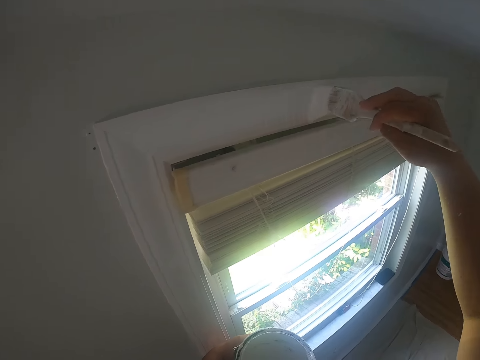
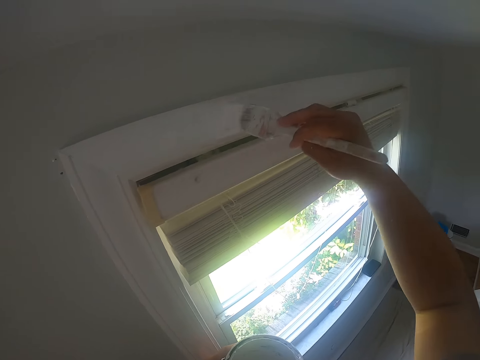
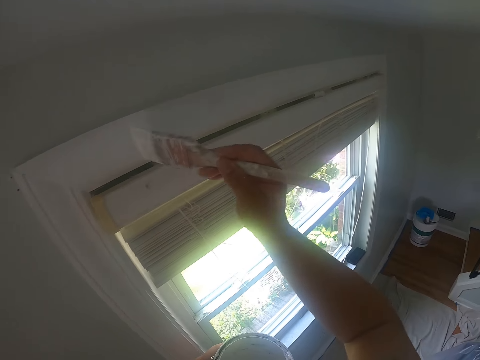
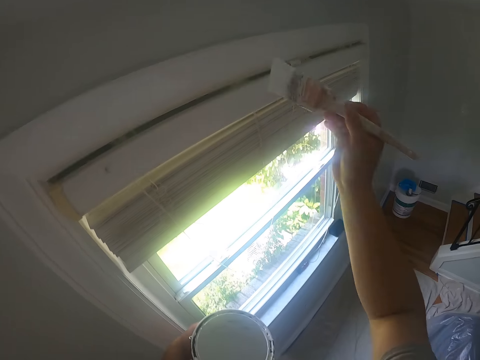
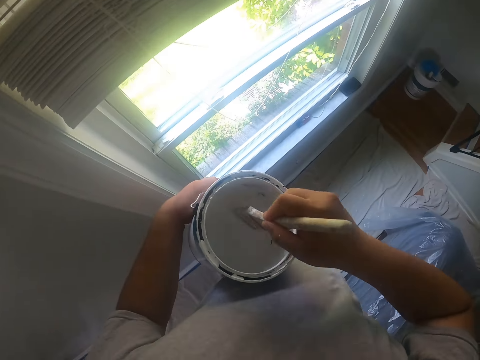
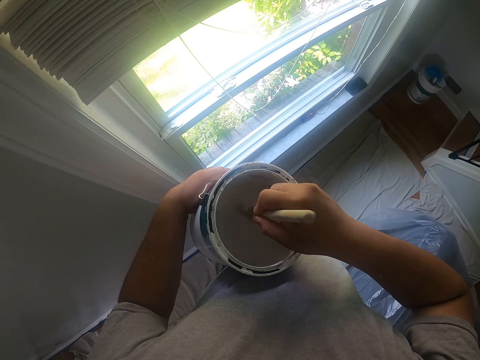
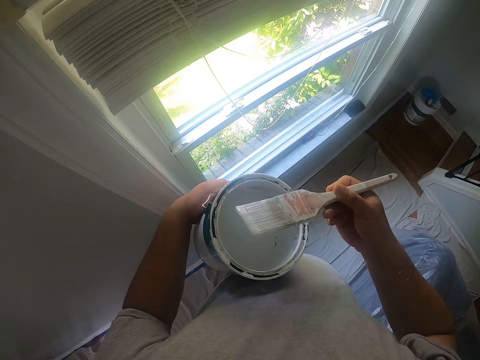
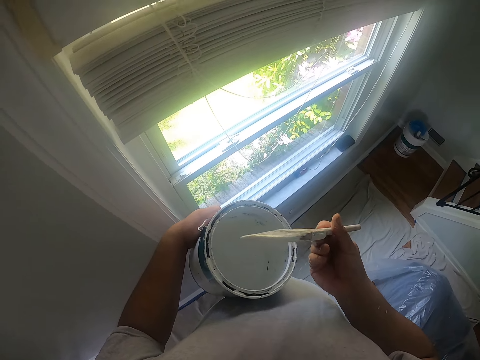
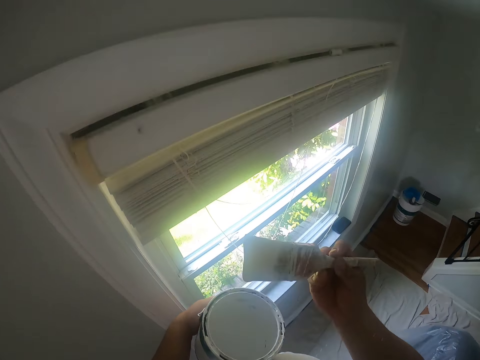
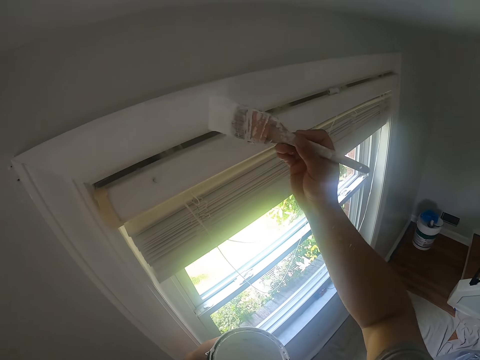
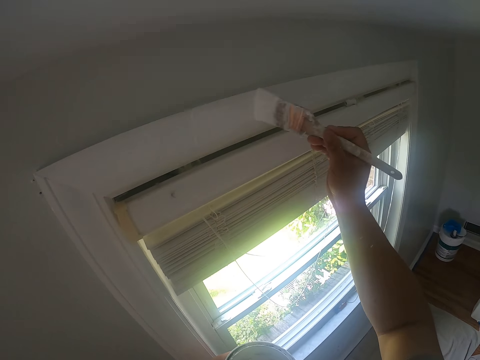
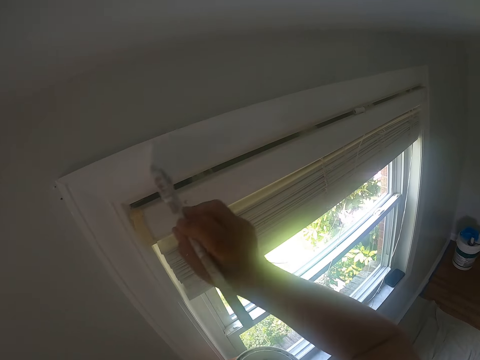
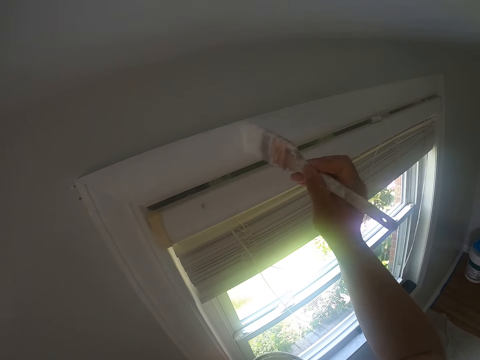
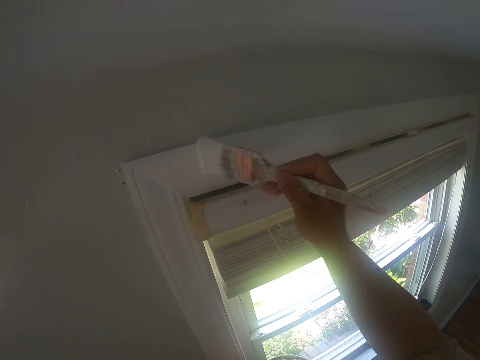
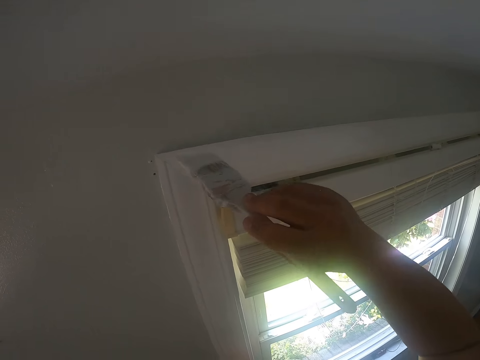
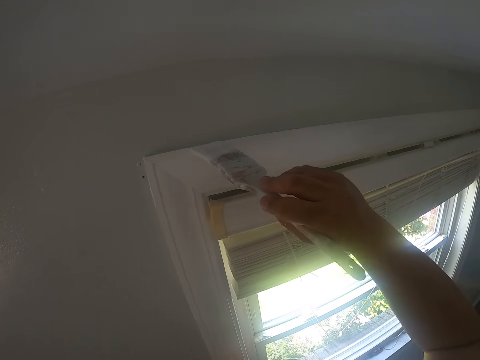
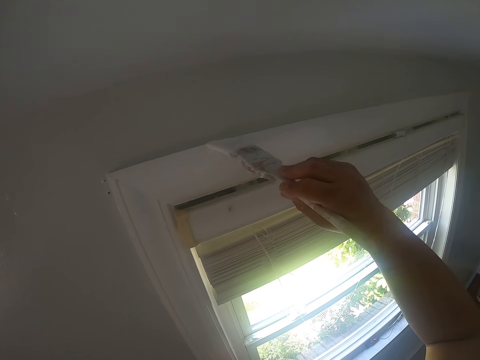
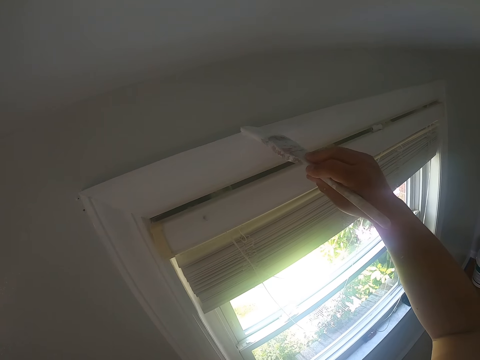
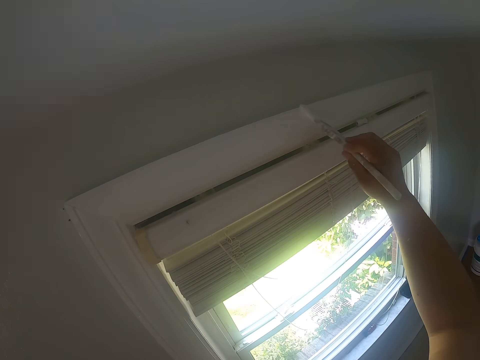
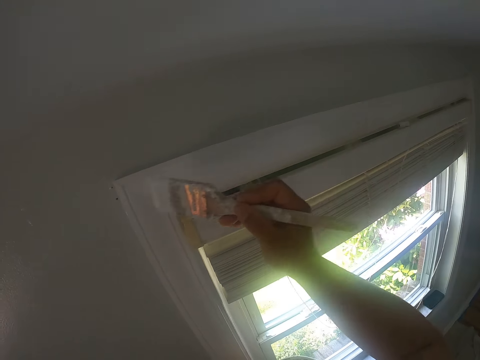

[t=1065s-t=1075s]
The camera wearer dips the paintbrush into the can of paint with his right hand. He shakes off excess paint on the paintbrush with his right hand. He paints the window frame with the paintbrush in his right hand.

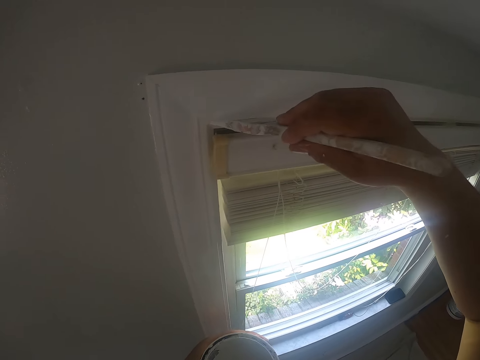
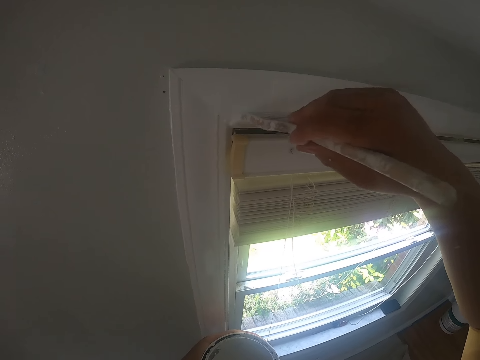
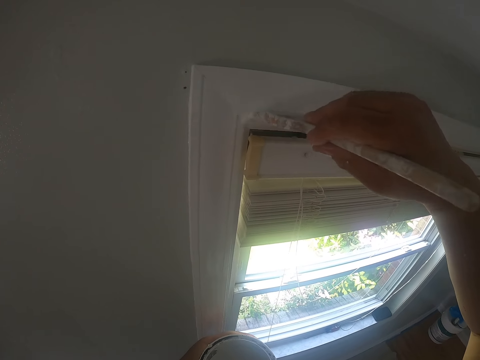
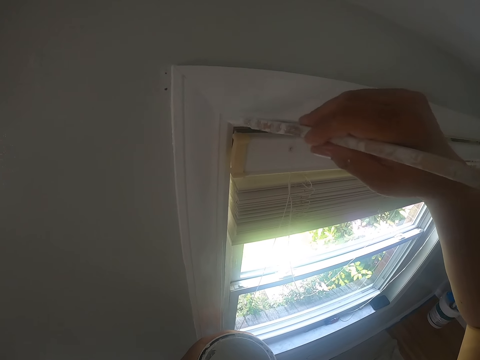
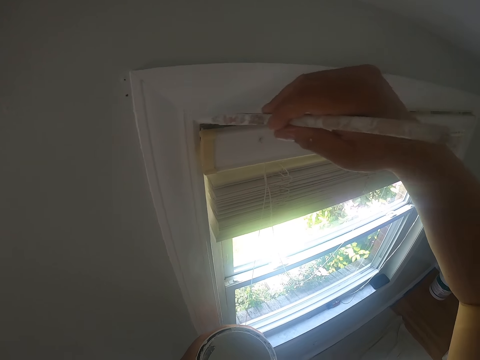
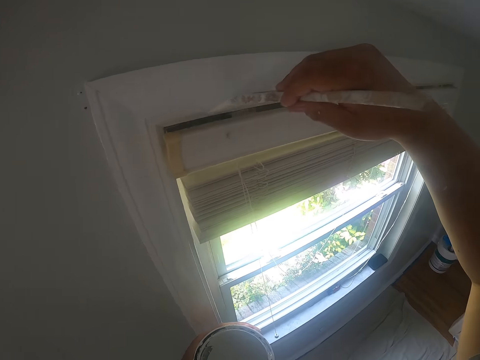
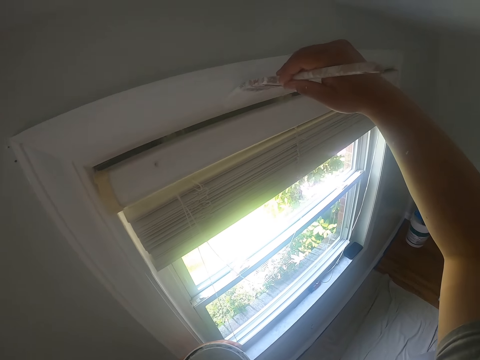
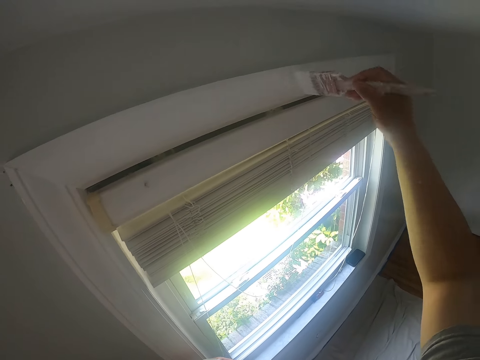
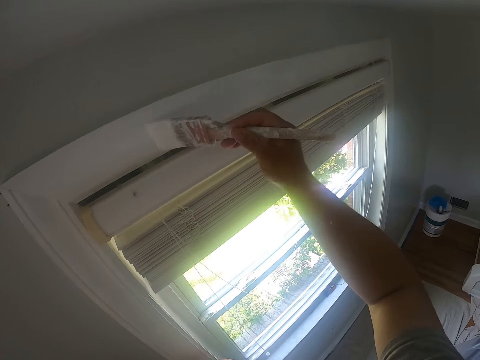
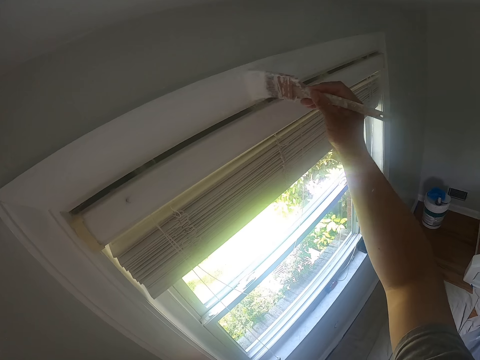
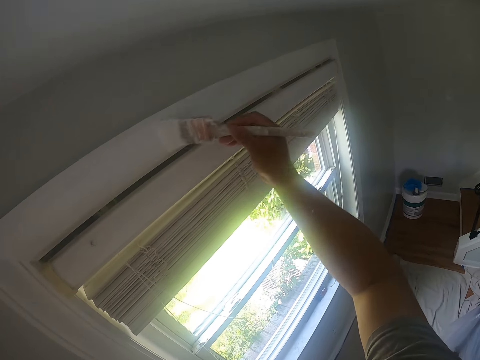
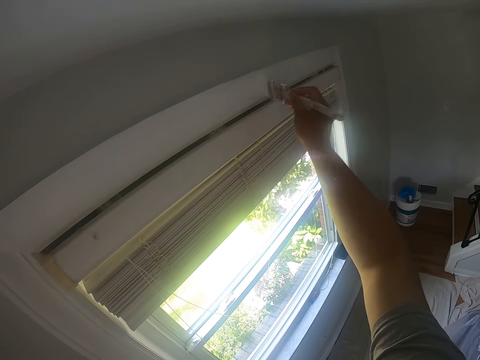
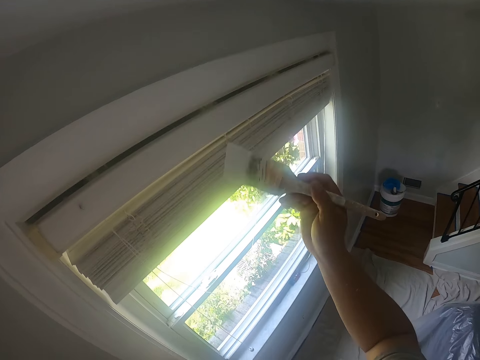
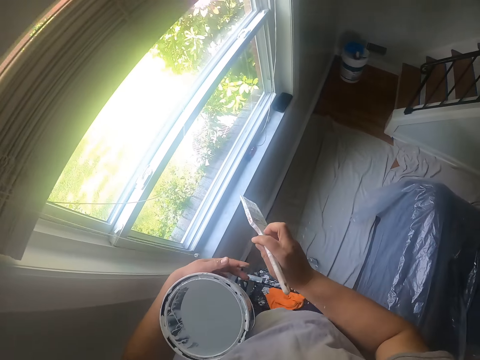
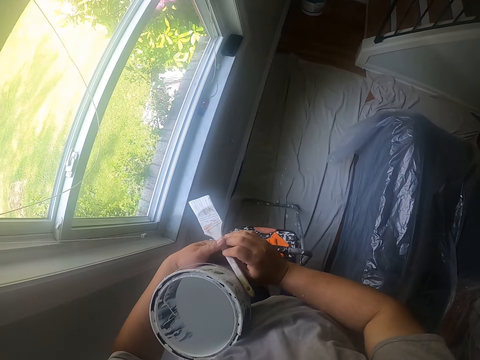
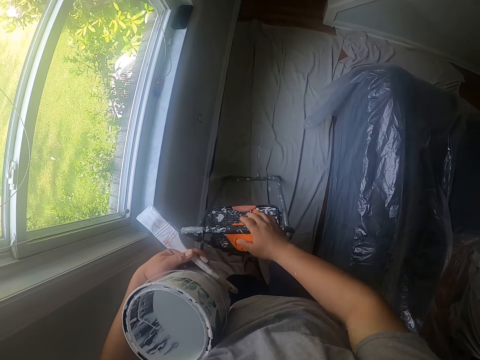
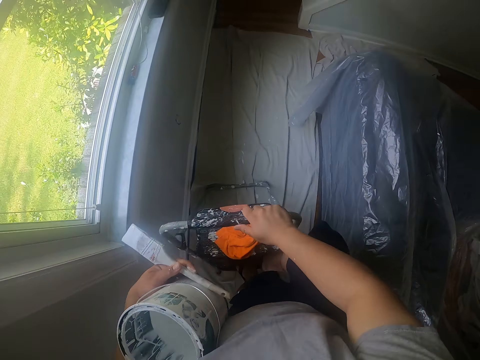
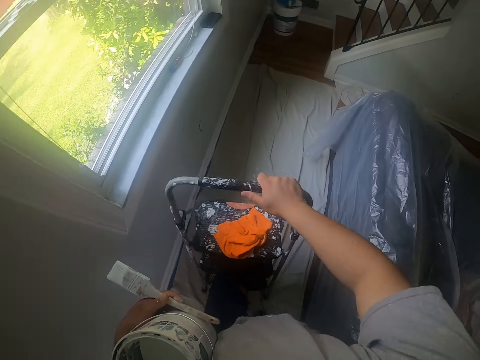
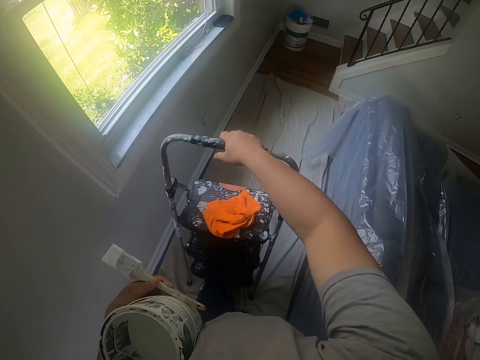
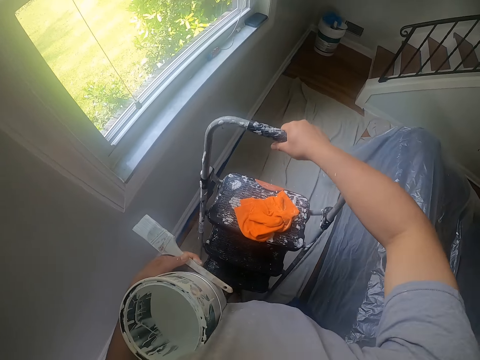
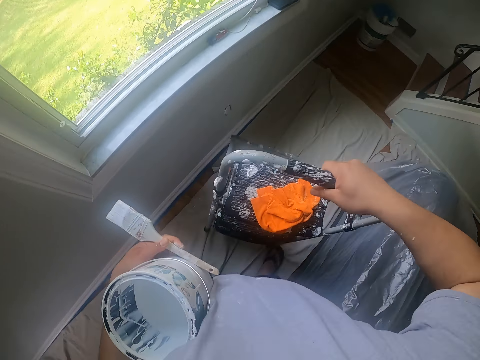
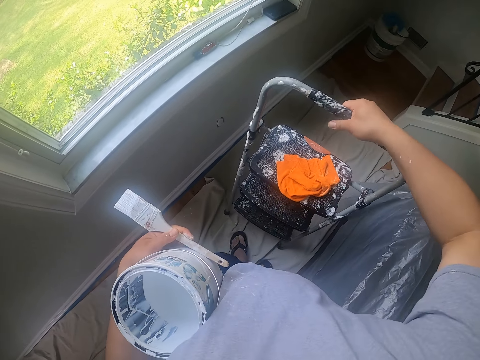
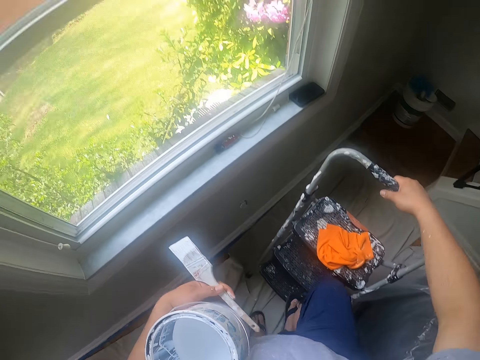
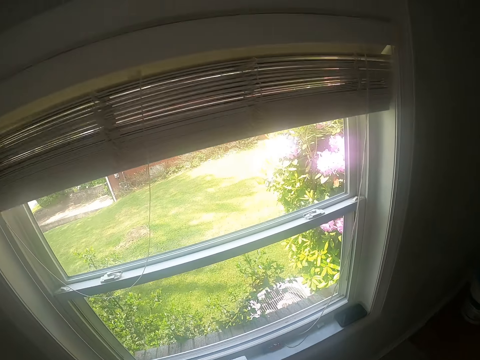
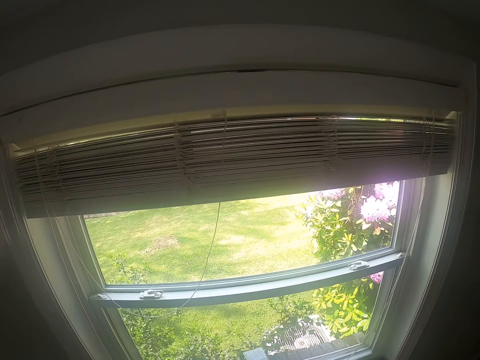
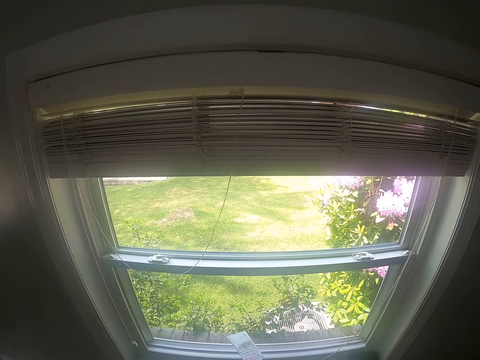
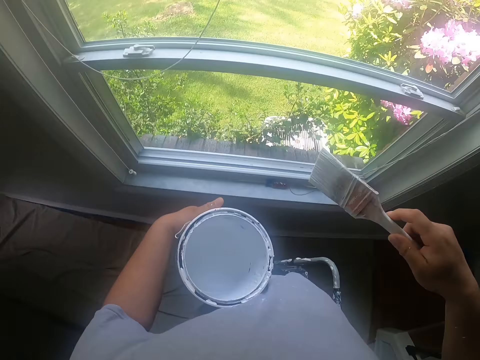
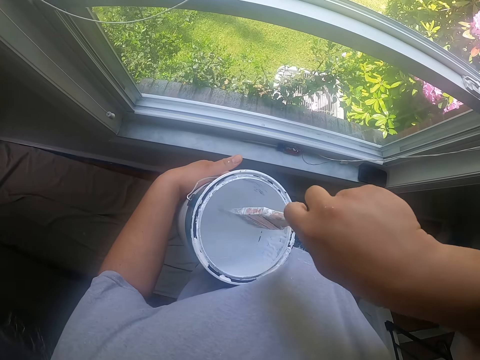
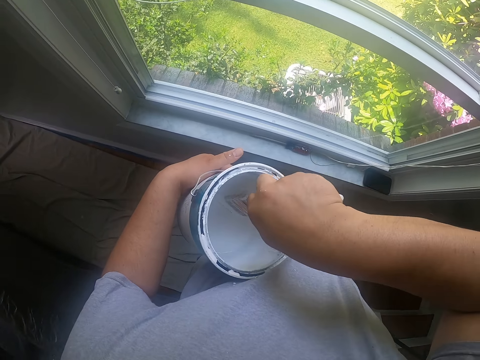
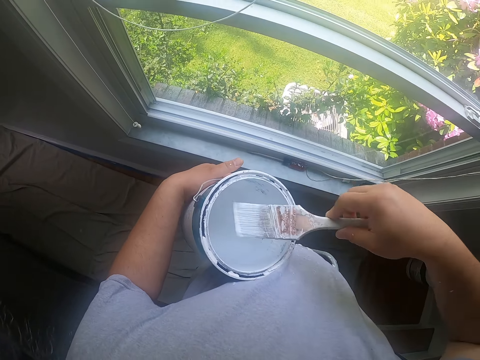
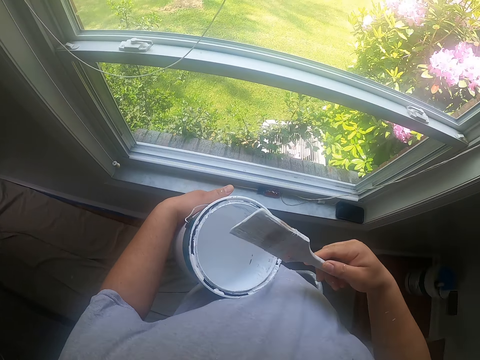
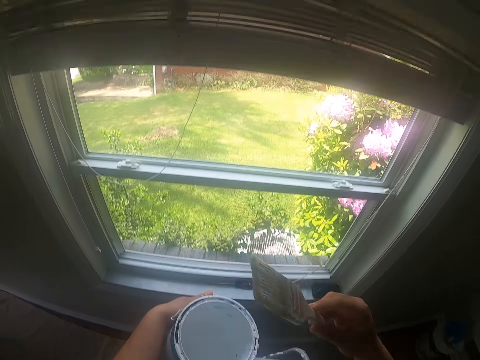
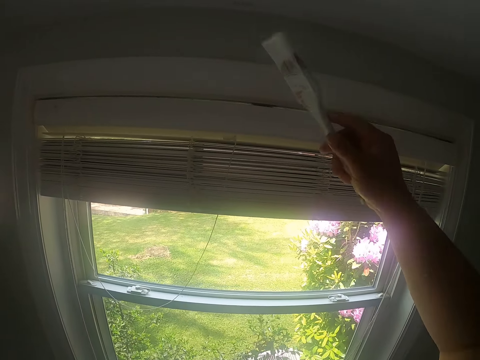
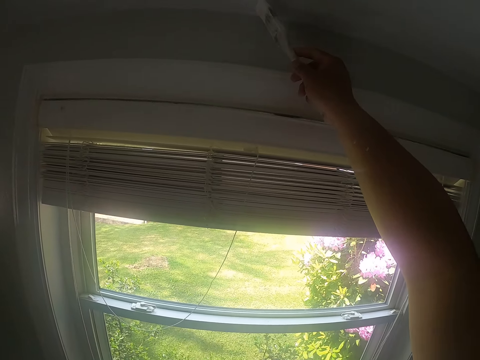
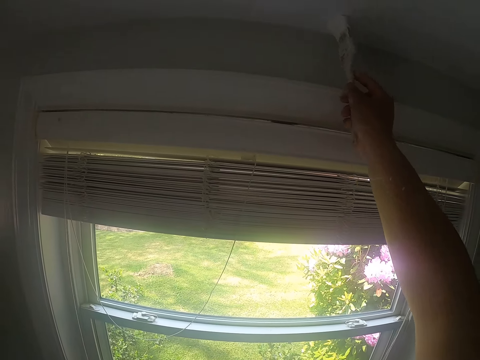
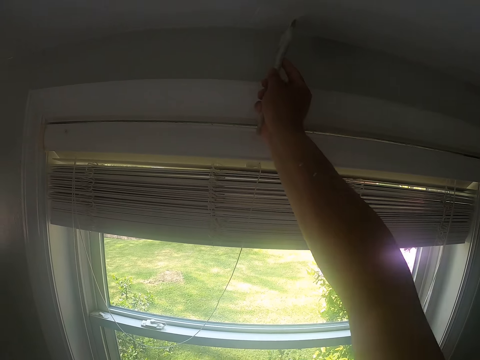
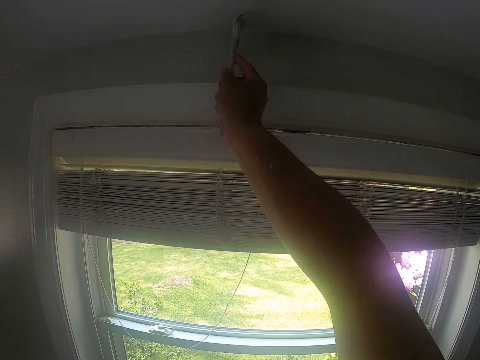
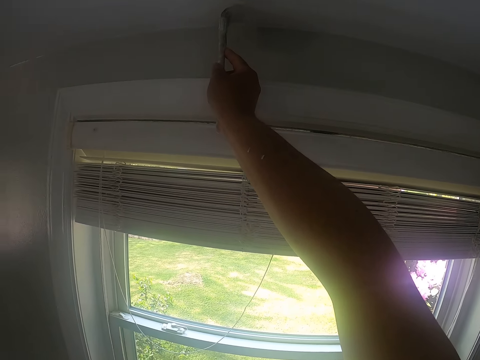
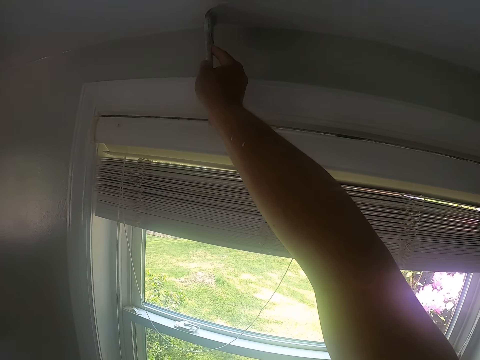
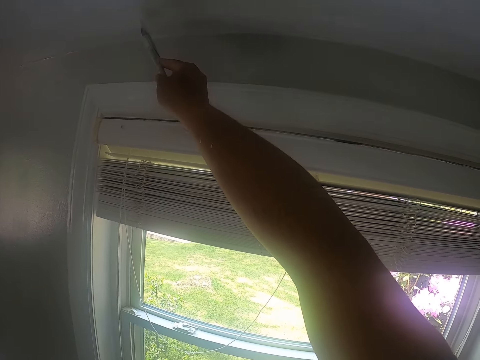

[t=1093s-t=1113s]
The camera wearer paints the window architrave. He passes the paintbrush from his right hand to his left hand. He steps down from the ladder. He moves the ladder and picks up the ladder with his right hand. He puts the ladder on another part of the floor with his right hand. He climbs the ladder. He passes the paintbrush from his left hand to his right hand. He dips the paintbrush into the can of paint with his right hand. He turns the paintbrush. He shakes off excess paint on the paintbrush with his right hand. He paints the ceiling with the paintbrush in his right hand.
